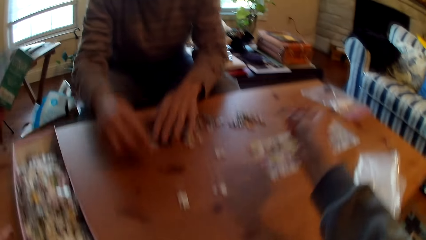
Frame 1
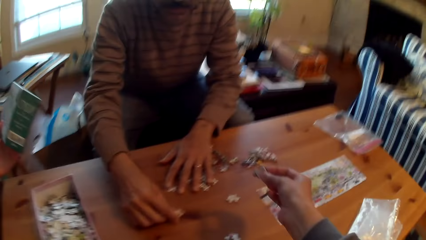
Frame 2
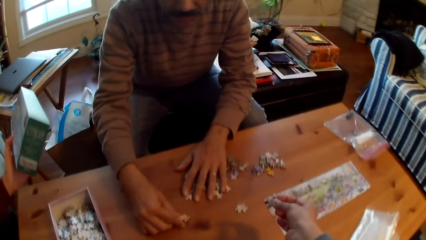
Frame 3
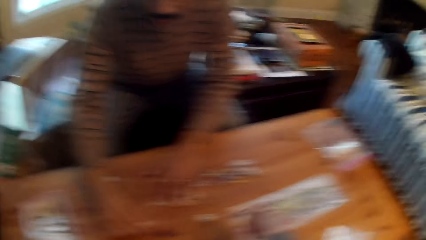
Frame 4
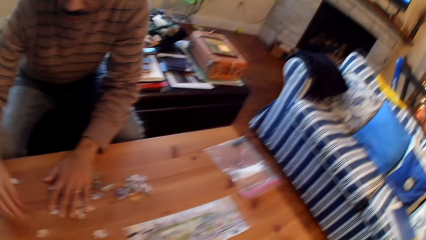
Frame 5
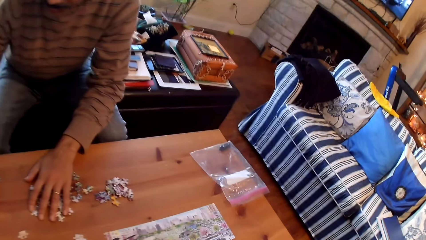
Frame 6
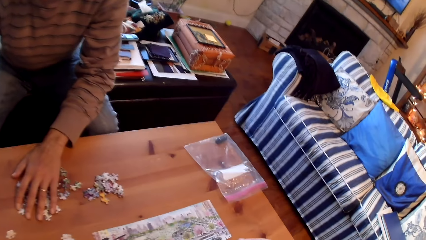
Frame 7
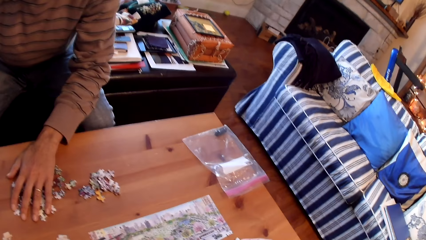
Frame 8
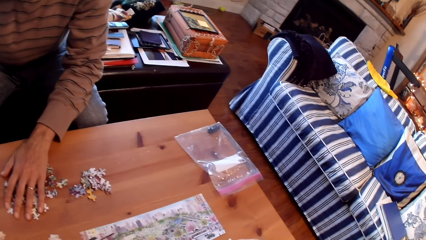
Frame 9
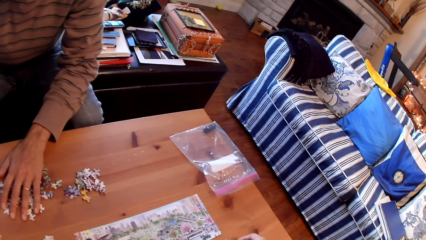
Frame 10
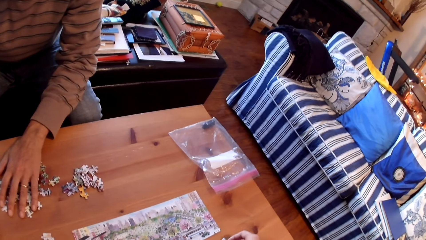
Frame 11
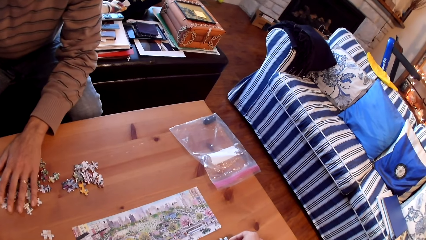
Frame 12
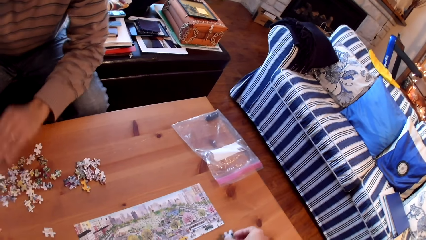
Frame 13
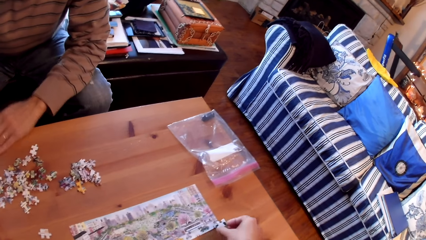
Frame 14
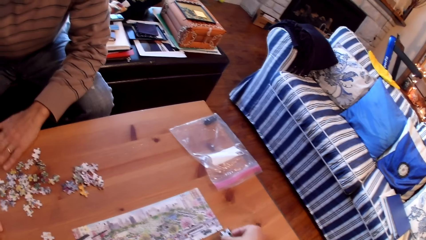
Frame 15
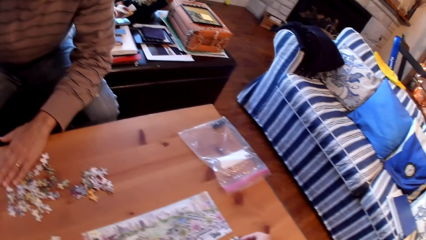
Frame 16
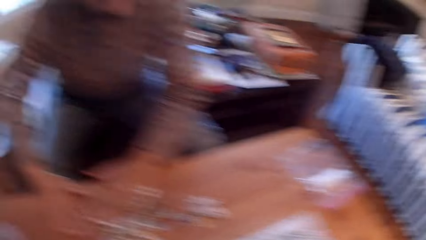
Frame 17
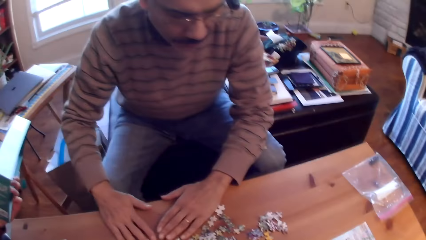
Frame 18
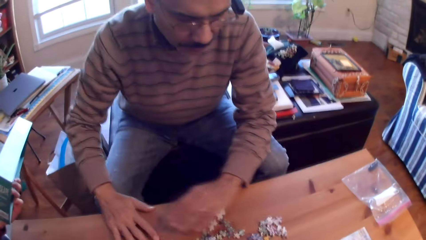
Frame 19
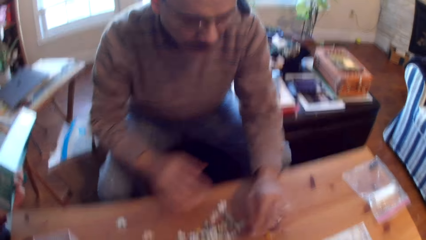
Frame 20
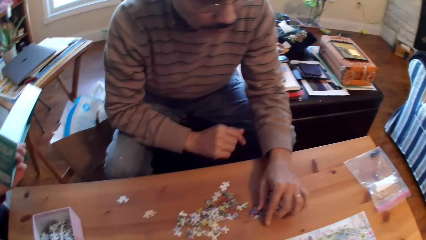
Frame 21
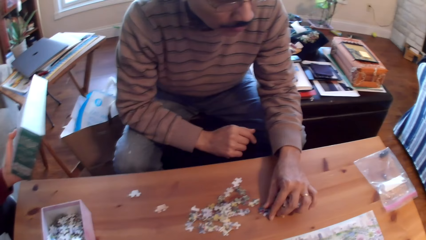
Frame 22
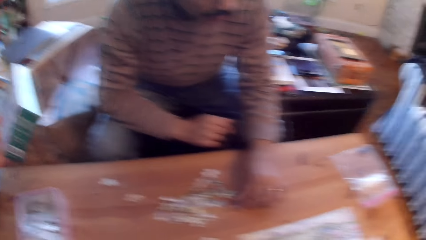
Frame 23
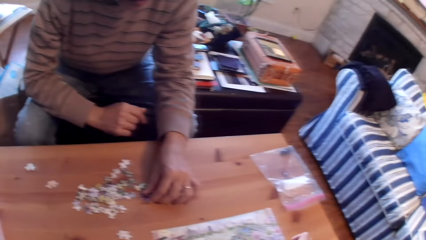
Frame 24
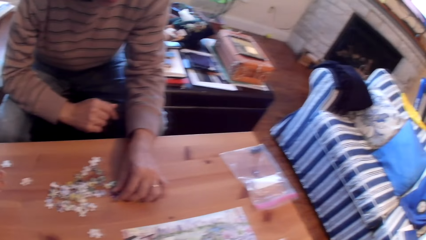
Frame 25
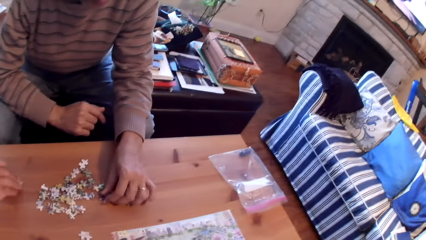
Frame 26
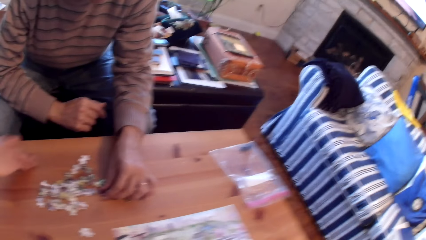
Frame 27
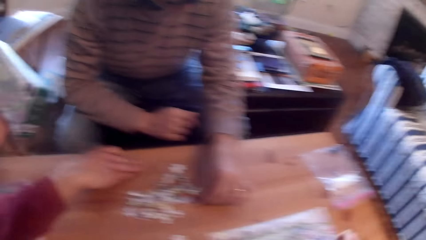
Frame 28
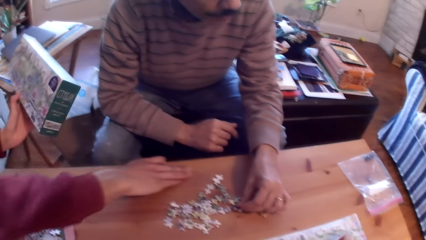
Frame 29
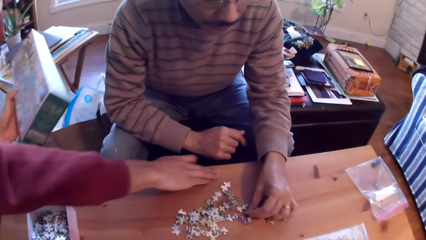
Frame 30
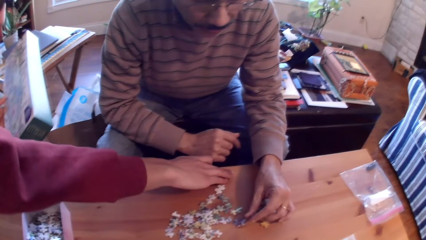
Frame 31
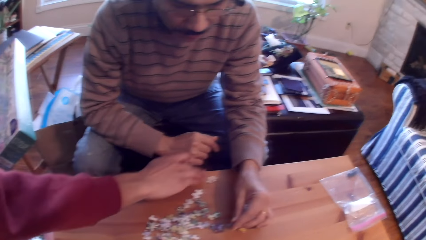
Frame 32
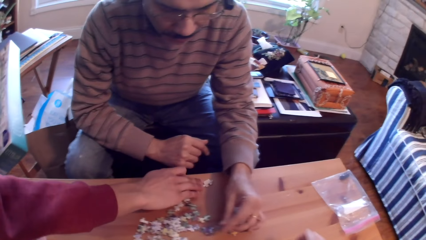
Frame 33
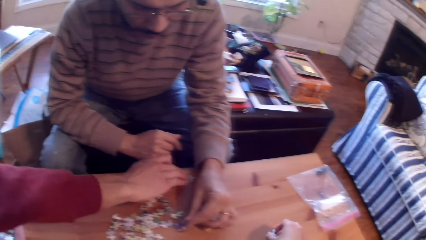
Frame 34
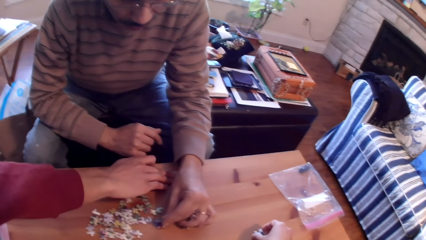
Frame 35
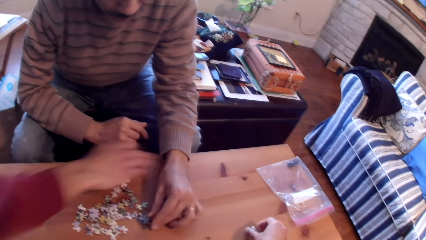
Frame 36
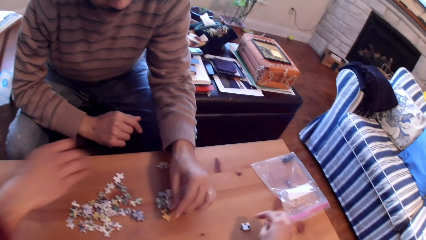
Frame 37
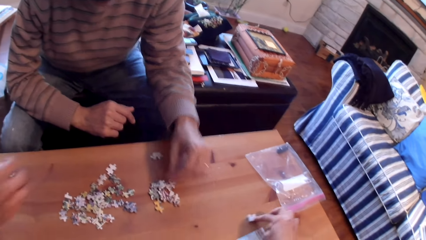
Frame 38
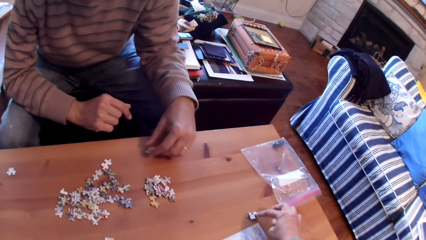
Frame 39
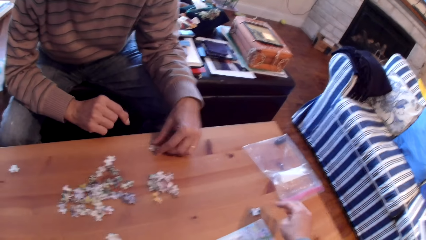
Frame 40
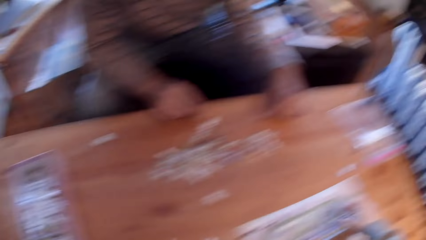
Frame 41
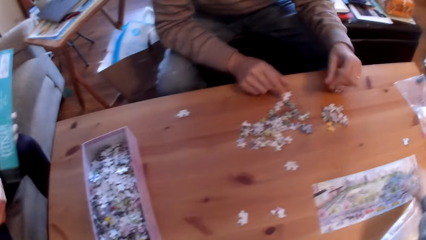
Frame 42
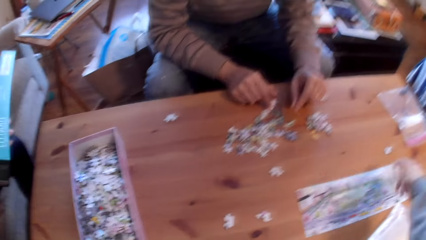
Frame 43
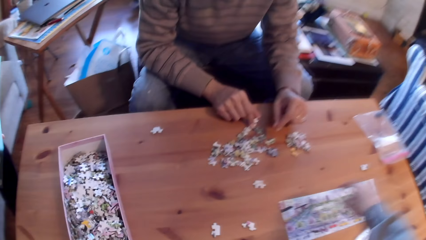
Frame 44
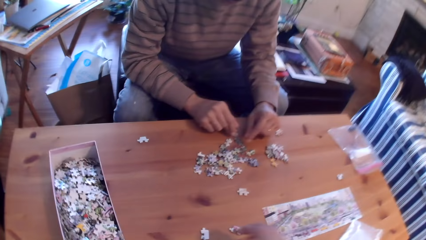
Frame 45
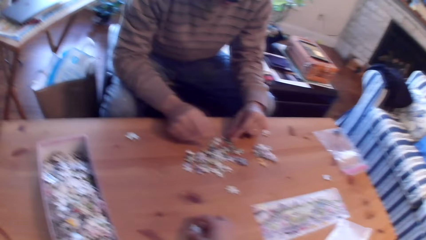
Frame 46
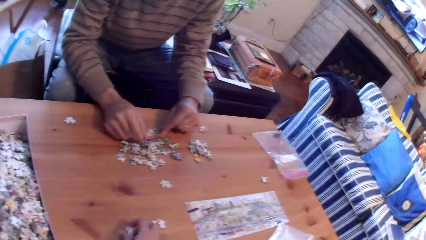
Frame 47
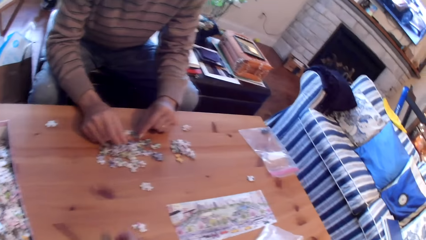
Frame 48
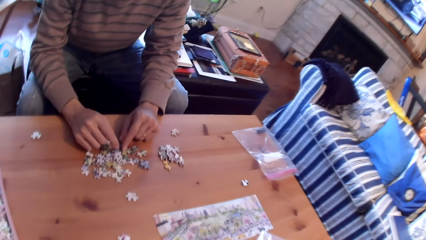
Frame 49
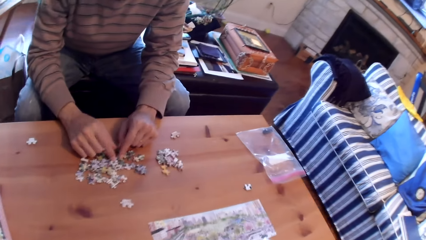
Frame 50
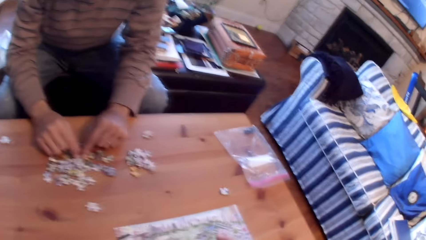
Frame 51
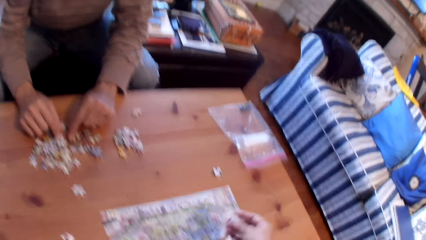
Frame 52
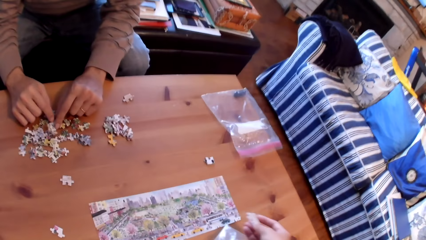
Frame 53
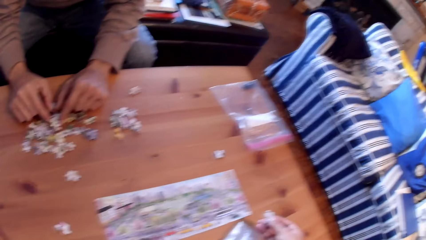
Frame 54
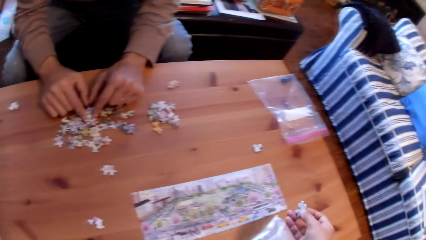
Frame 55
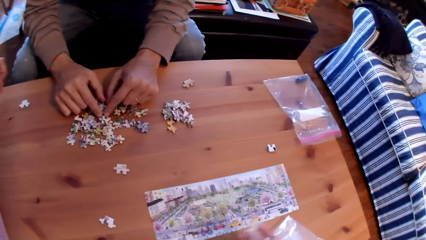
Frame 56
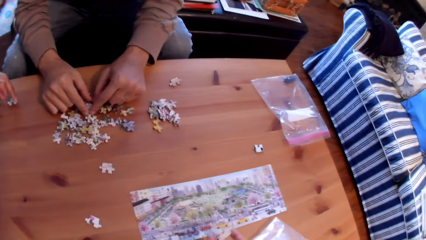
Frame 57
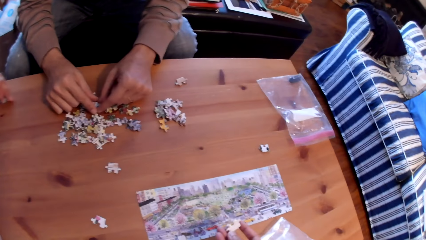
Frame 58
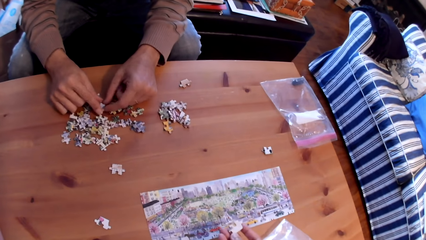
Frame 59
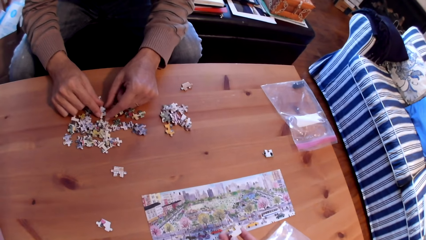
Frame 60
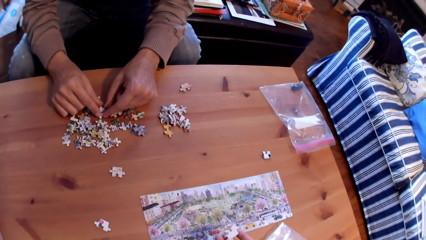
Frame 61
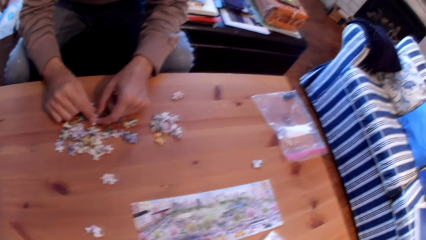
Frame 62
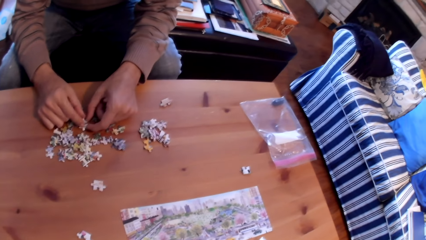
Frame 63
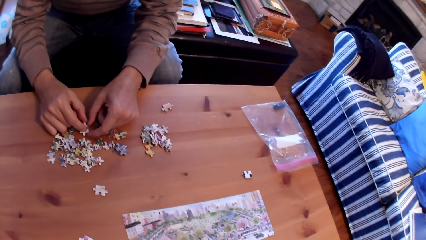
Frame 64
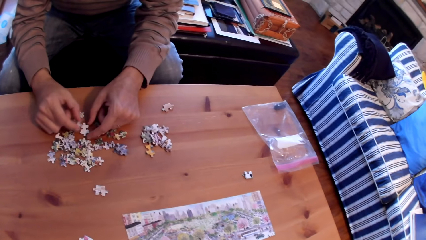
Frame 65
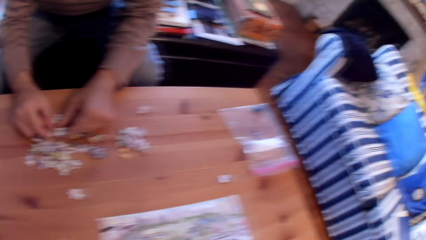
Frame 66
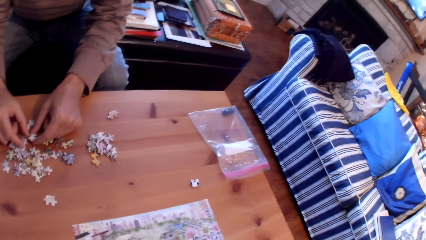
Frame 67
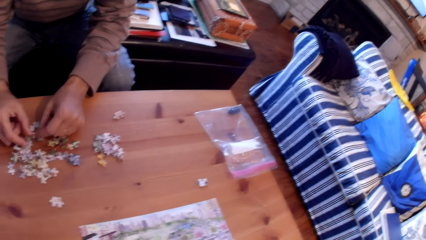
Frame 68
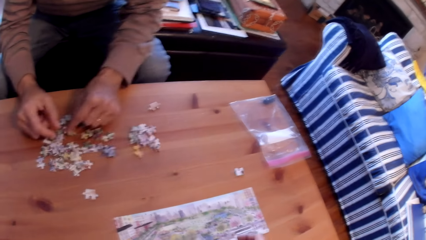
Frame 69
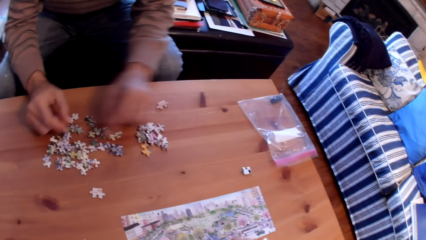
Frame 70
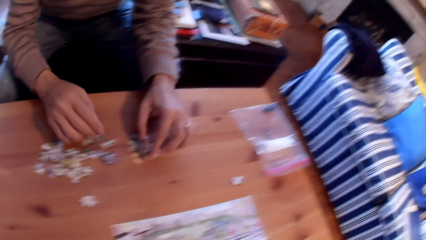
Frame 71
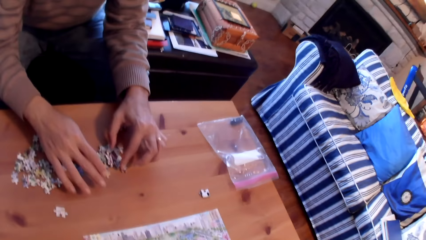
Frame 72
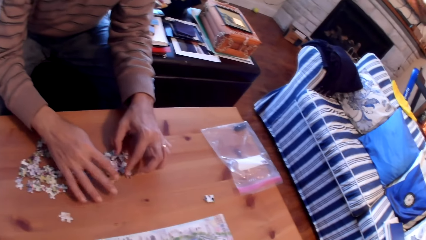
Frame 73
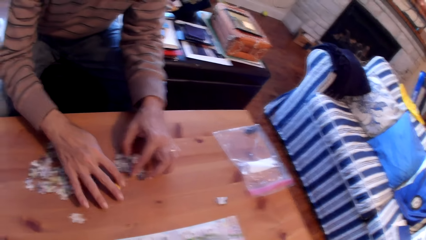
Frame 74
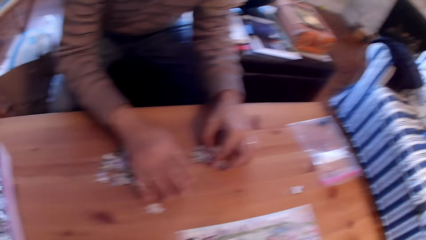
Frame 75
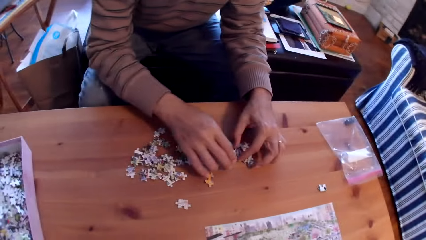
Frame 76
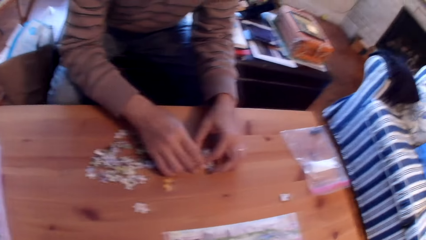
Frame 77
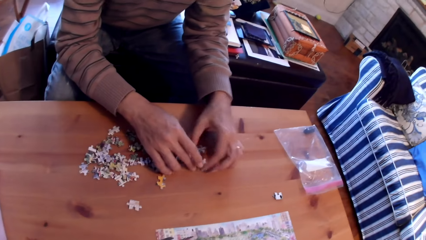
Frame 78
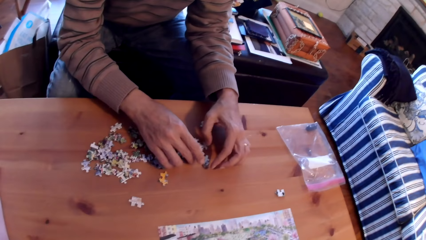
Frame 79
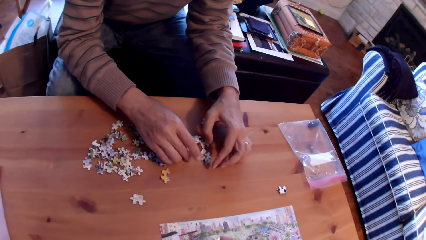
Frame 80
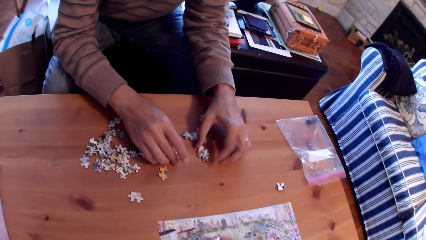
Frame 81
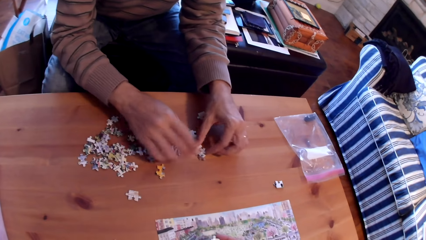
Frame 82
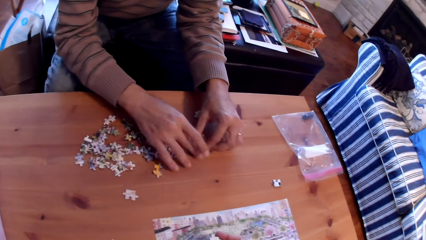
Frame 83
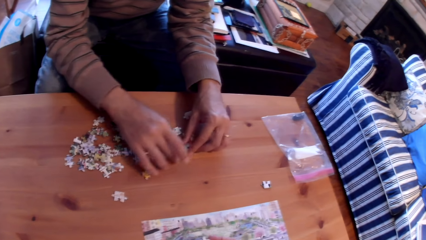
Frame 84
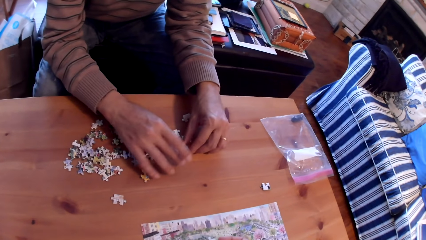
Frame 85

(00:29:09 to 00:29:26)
A man sorts puzzle pieces on the table. The camera wearer sorts puzzle pieces on the table. They converse with the man. The man sorts puzzle pieces on the table. Another man sorts puzzle pieces on the table. The camera wearer helps a person move the card. They converse with the first man. The first man sorts puzzle pieces on the table. A man arranges the cards.
